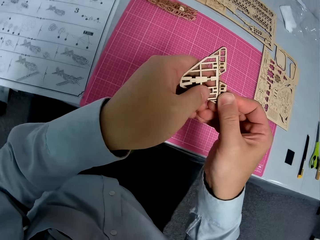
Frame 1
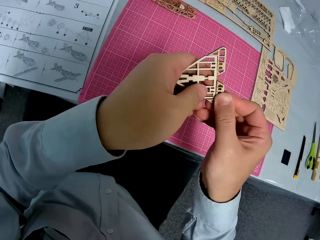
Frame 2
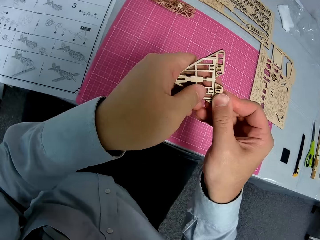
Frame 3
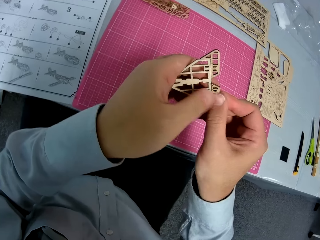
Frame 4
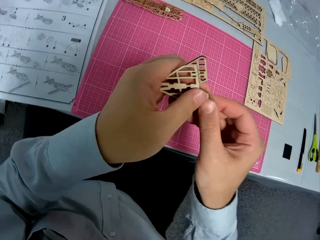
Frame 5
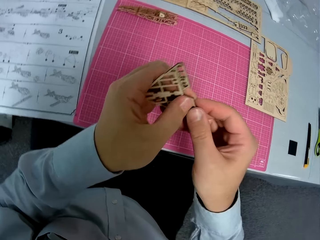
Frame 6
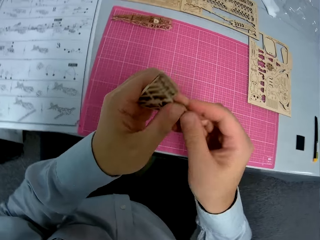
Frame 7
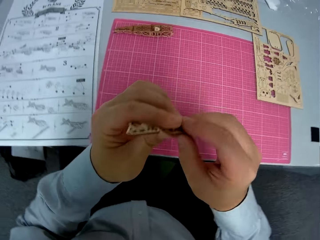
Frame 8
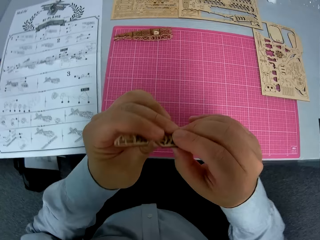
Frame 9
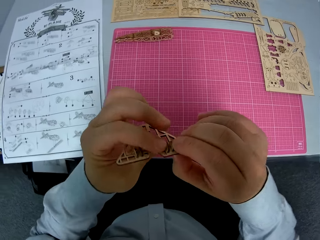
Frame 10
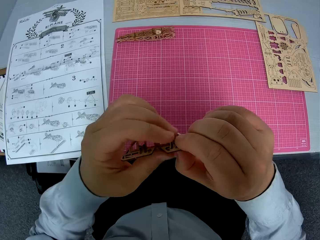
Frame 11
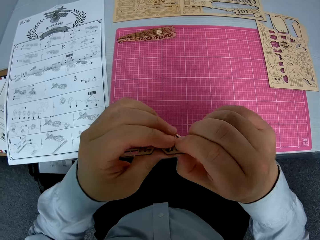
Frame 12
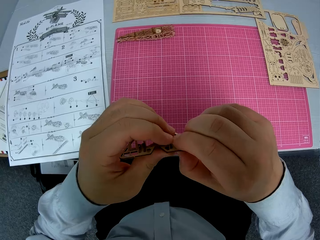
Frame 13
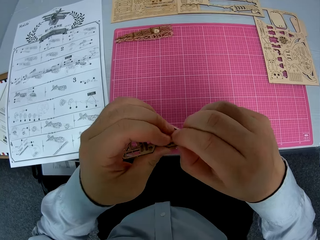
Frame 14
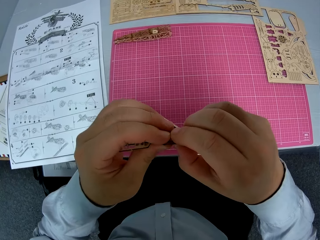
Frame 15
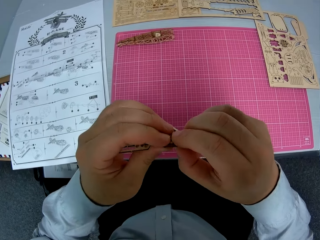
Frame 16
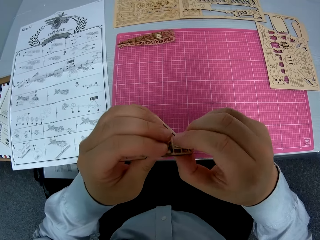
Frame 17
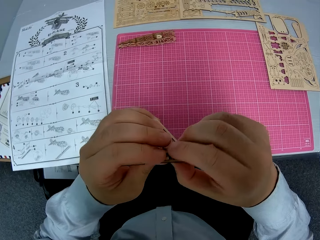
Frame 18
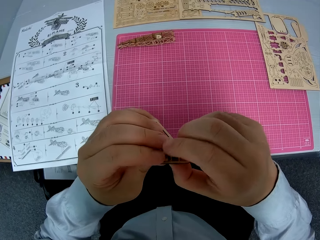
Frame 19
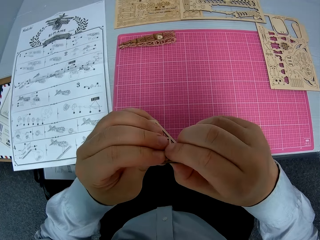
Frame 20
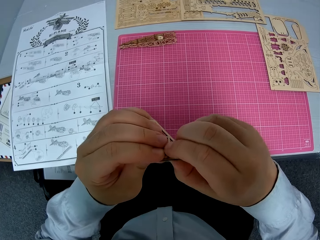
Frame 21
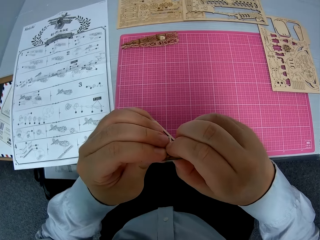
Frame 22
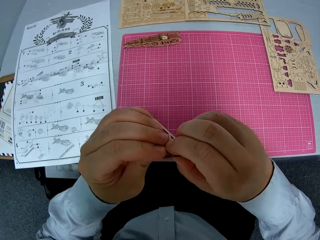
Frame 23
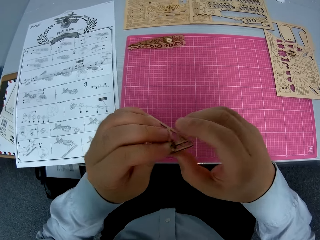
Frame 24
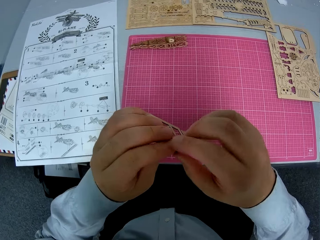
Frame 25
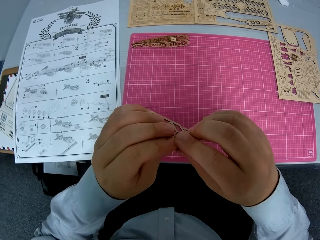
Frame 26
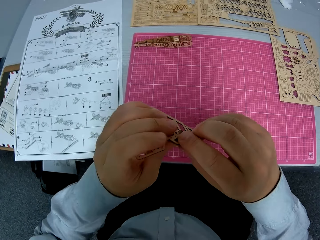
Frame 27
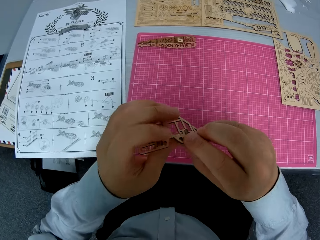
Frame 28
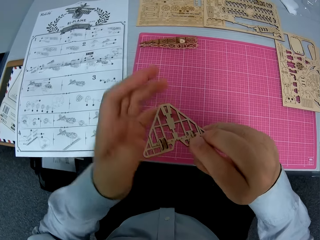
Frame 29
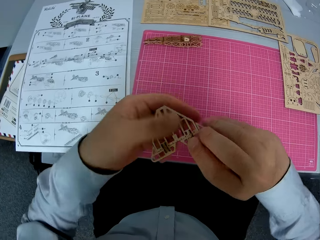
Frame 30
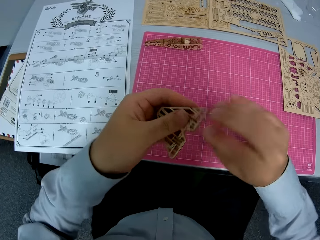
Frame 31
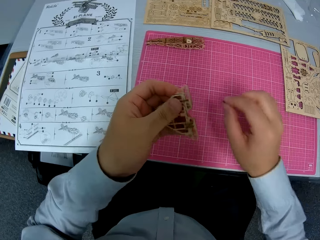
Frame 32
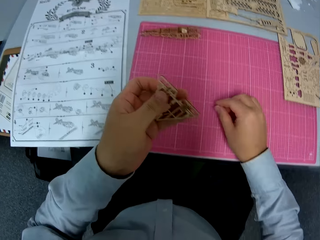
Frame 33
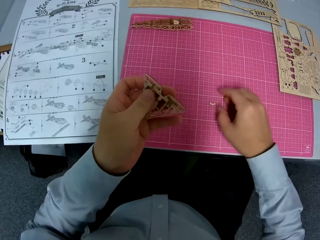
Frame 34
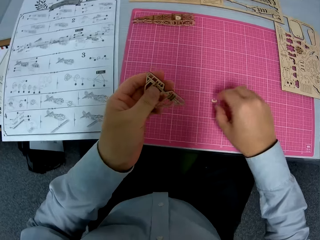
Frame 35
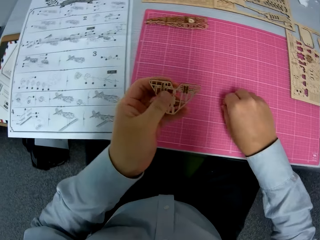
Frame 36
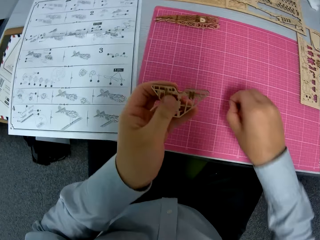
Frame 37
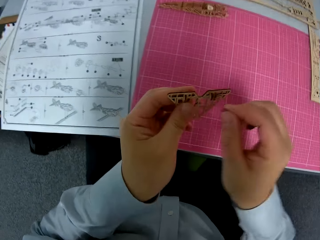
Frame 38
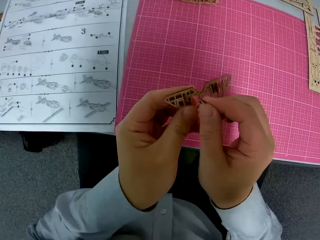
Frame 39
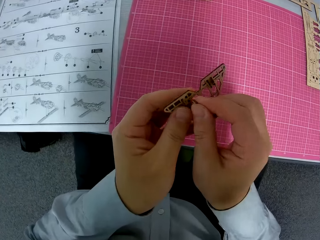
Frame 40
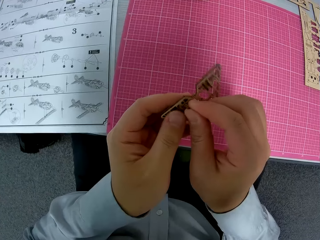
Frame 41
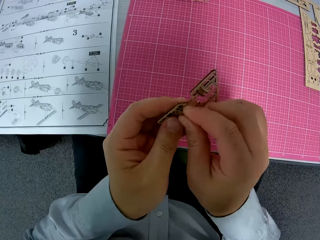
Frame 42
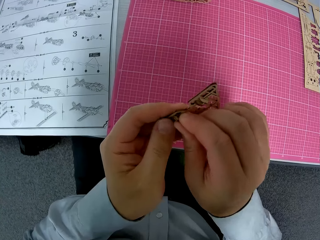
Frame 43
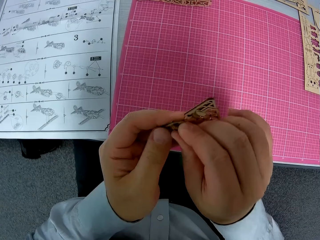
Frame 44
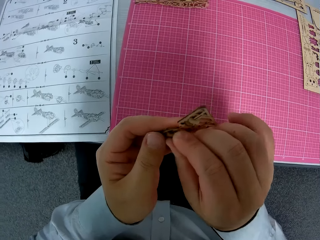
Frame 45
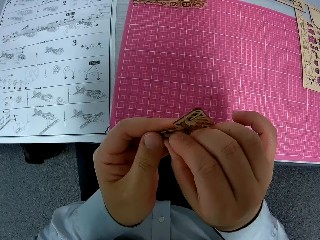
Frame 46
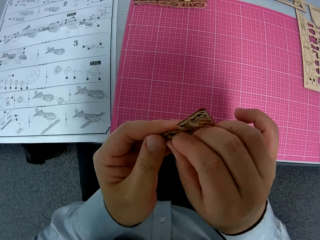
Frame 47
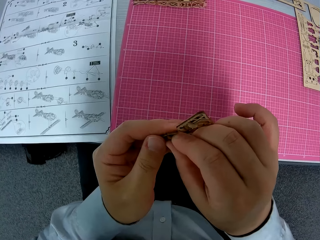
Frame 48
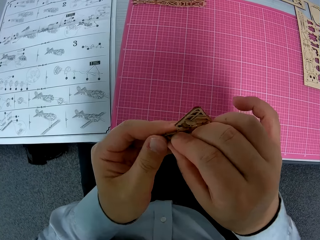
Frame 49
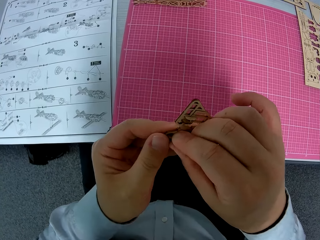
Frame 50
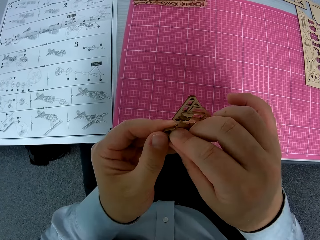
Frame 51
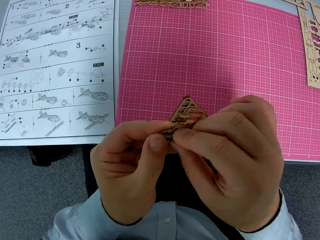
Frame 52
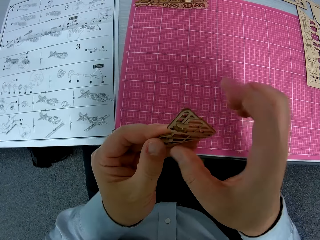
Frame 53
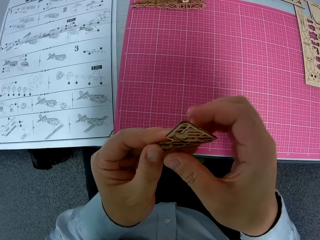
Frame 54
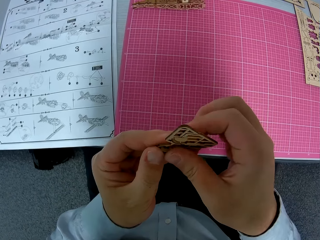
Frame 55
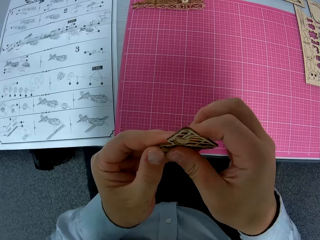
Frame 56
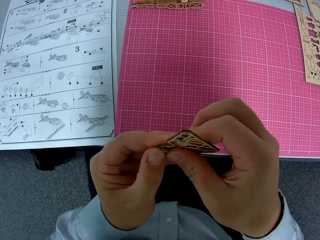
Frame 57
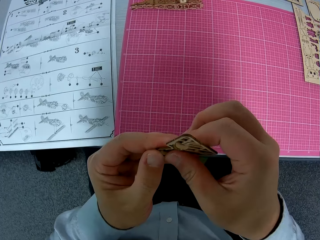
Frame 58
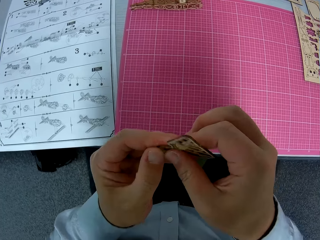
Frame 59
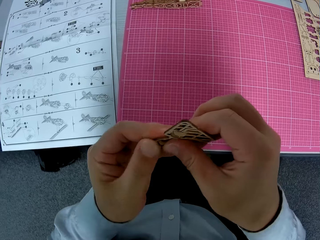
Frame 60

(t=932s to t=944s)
The camera wearer picks a piece of paperwork or wooden puzzle from the table. They fix the paperwork together.

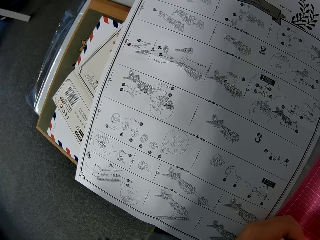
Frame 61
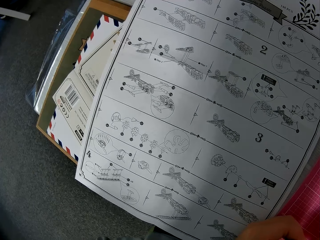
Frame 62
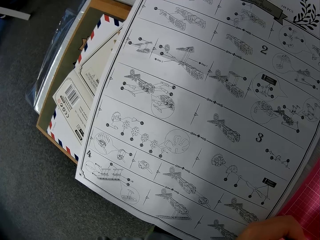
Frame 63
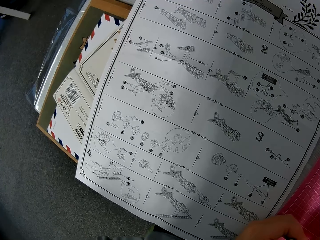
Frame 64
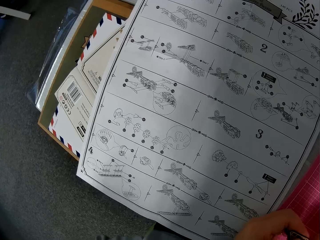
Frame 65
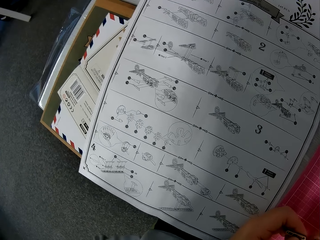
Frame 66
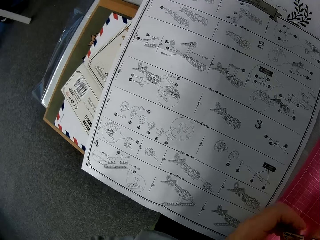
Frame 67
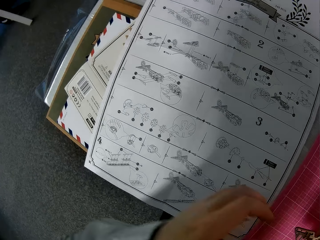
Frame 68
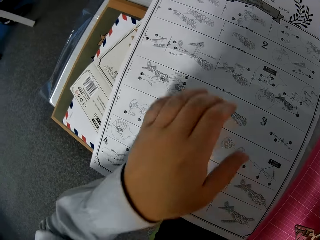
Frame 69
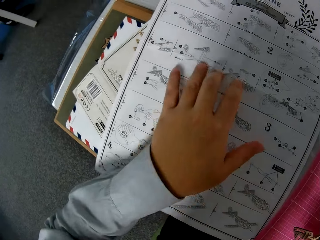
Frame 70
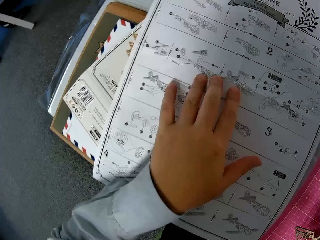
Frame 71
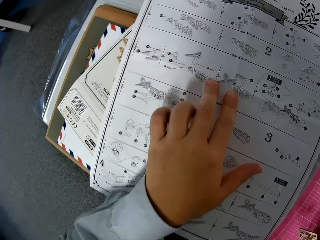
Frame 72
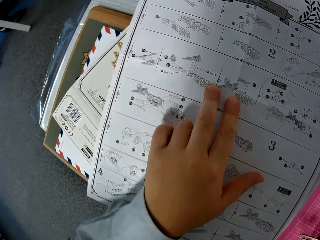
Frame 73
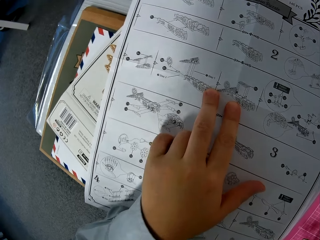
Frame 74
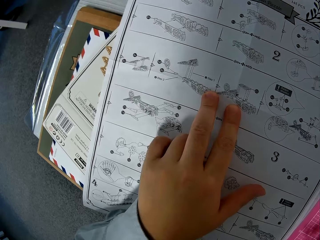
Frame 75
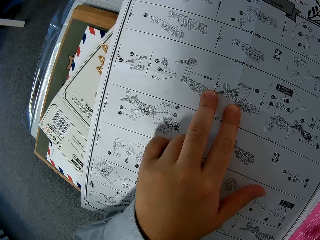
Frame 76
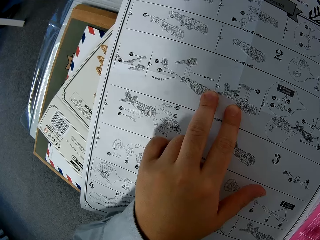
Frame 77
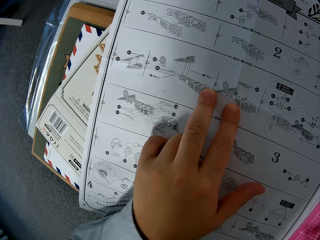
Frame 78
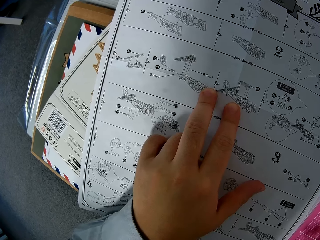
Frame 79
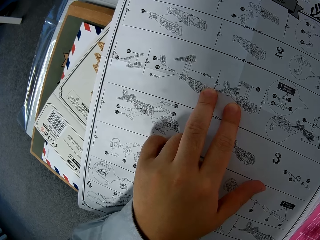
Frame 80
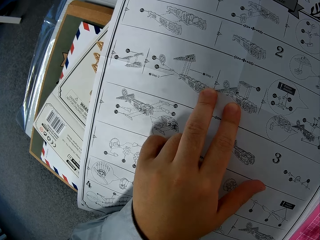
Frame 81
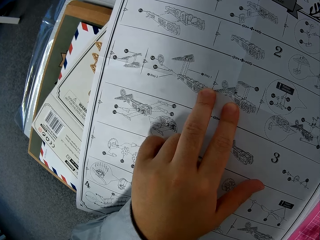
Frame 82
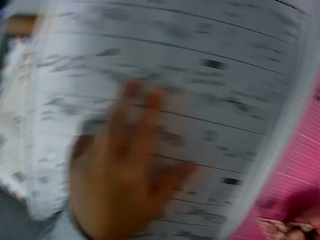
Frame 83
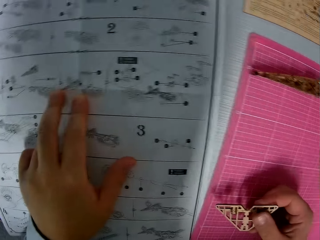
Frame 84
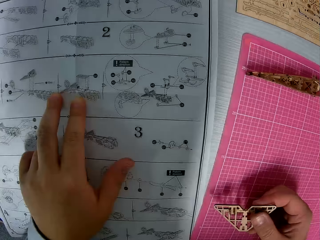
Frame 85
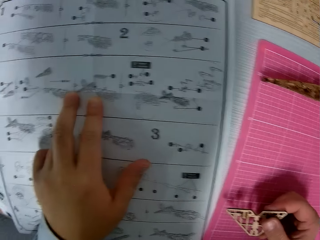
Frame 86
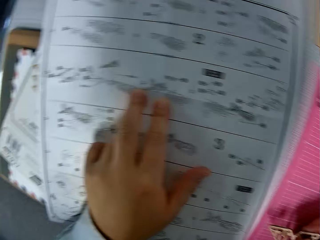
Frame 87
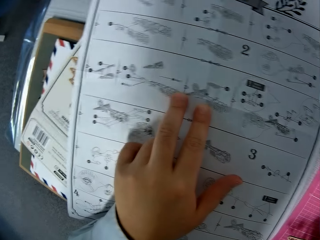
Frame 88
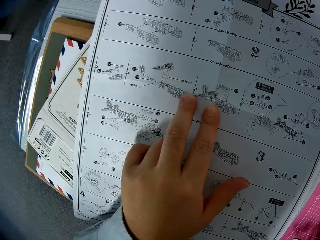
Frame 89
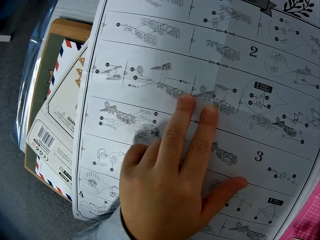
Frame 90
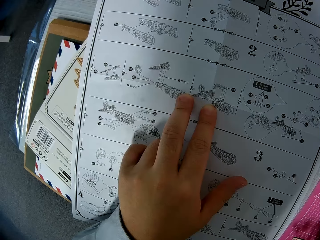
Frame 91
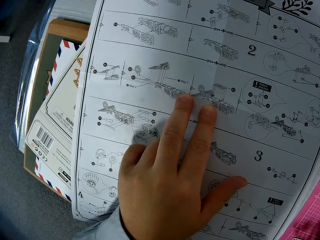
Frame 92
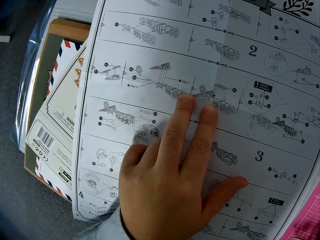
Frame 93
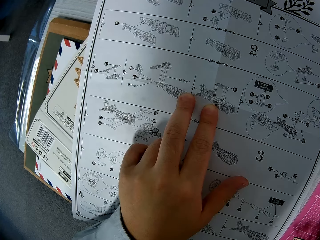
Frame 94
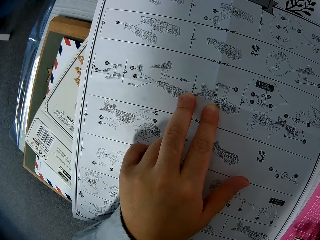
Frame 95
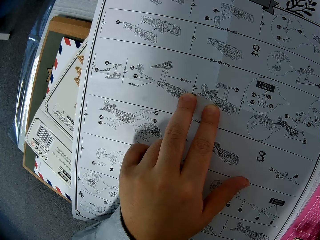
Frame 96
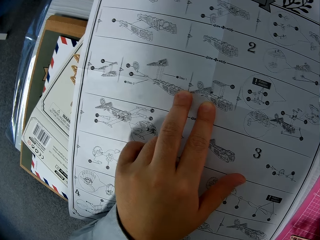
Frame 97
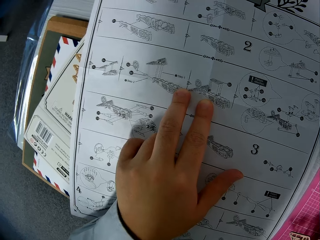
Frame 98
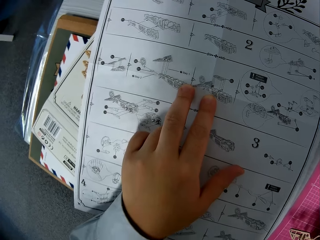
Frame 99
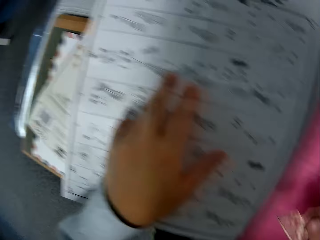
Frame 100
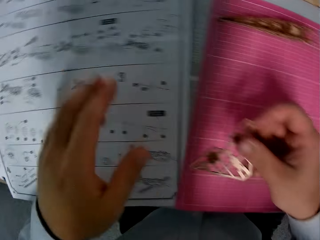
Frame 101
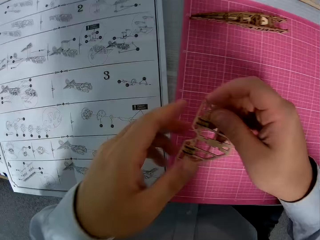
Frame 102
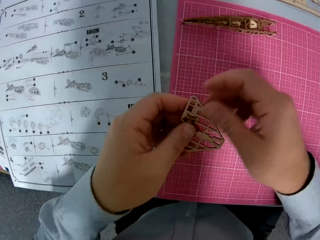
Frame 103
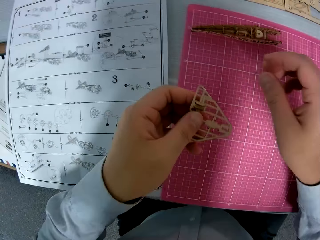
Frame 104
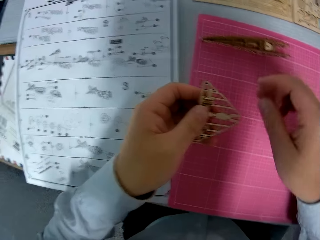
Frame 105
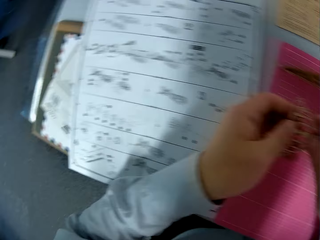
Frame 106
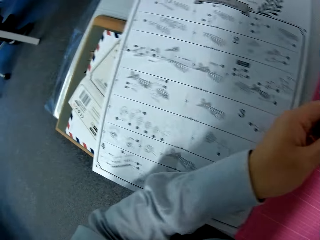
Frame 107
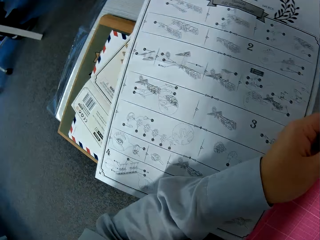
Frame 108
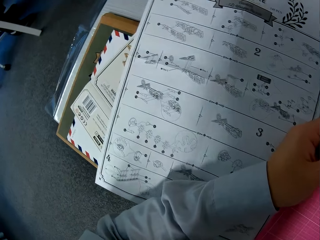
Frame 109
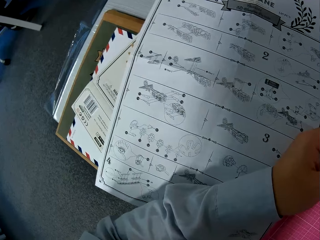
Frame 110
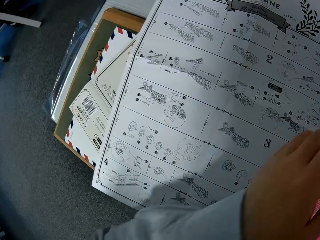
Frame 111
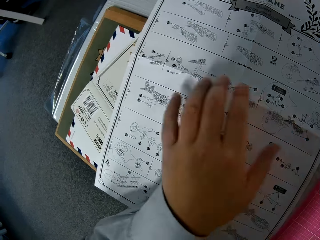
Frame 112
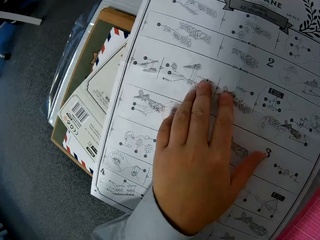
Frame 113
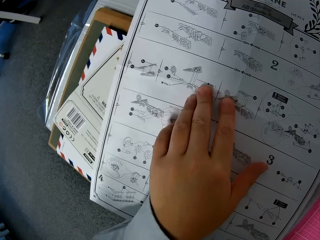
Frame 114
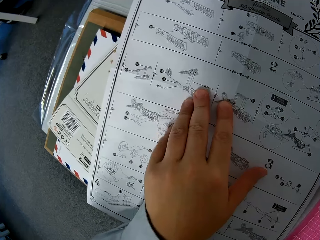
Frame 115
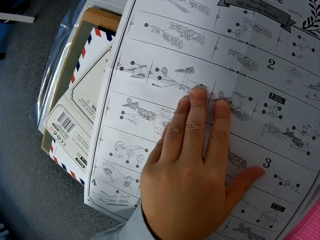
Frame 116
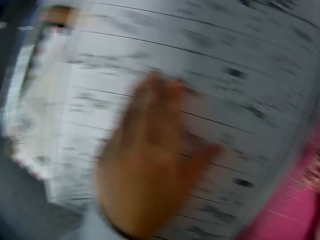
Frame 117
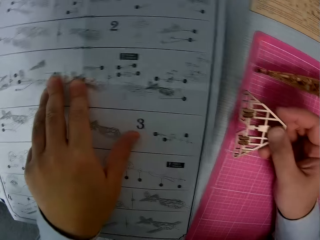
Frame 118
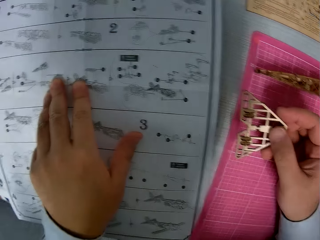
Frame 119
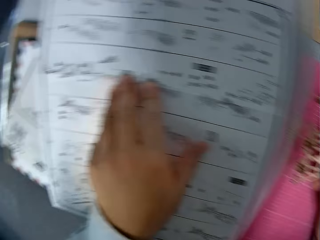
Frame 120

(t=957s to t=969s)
The camera wearer points at the manual chart. He presses the paper down with his fingers. He holds a piece of wooden puzzle. He points fingers on the manual chart.
